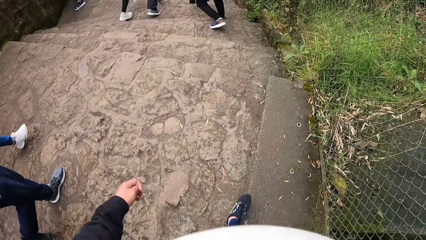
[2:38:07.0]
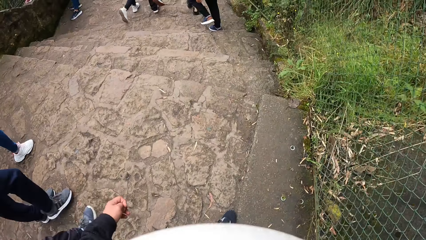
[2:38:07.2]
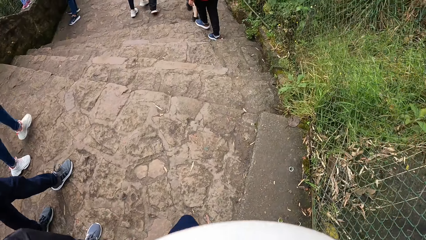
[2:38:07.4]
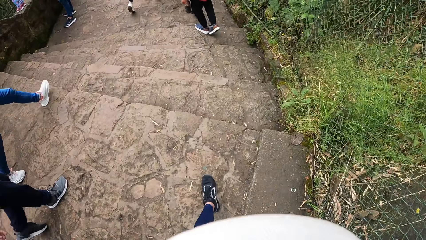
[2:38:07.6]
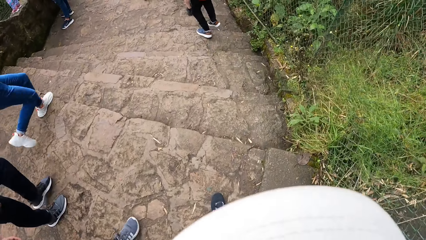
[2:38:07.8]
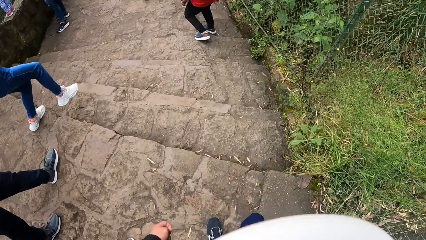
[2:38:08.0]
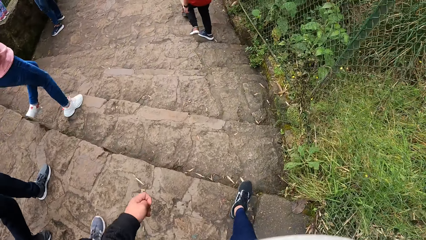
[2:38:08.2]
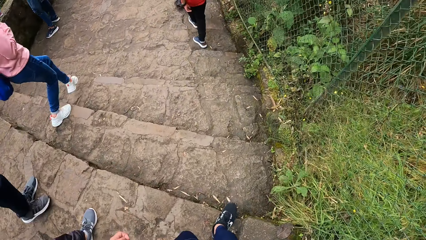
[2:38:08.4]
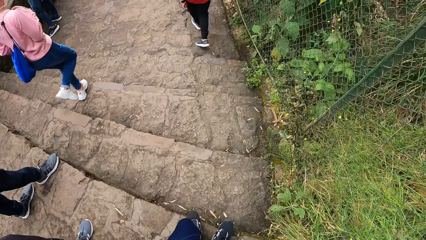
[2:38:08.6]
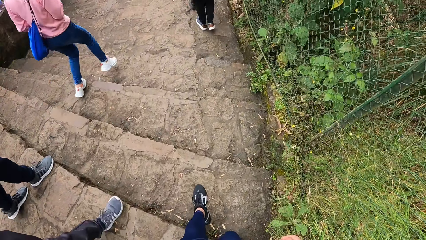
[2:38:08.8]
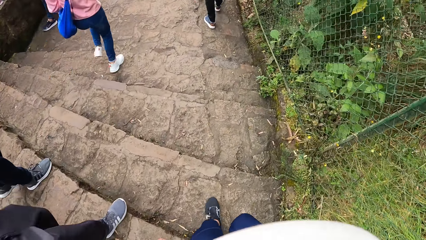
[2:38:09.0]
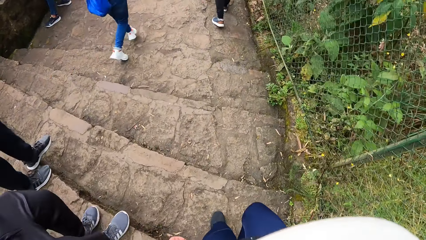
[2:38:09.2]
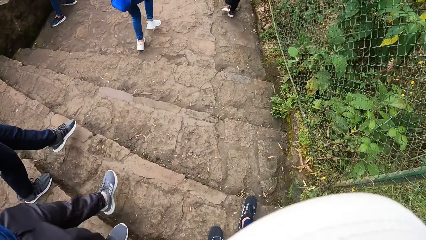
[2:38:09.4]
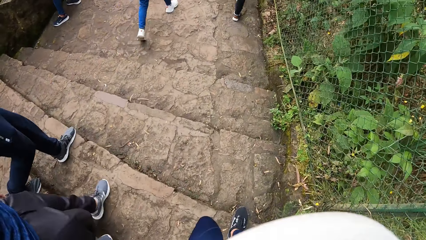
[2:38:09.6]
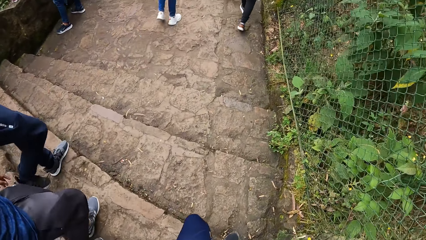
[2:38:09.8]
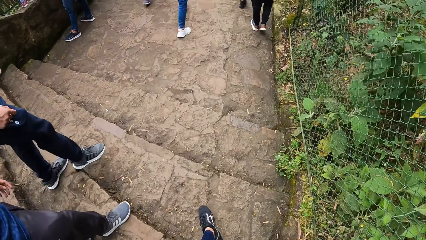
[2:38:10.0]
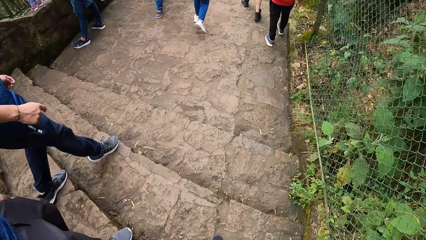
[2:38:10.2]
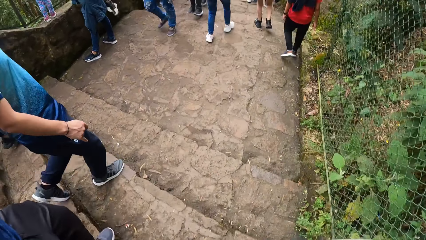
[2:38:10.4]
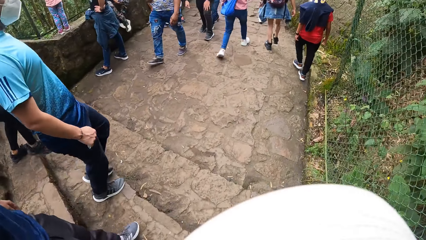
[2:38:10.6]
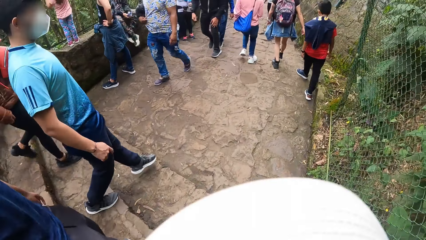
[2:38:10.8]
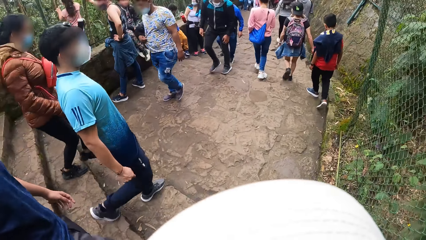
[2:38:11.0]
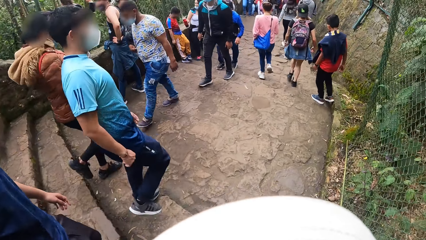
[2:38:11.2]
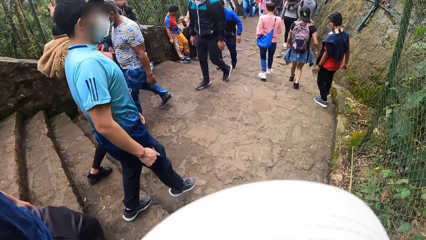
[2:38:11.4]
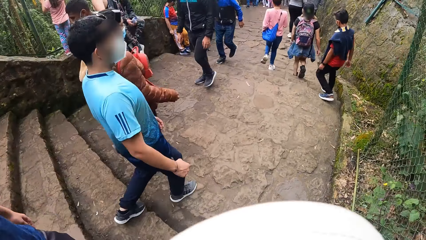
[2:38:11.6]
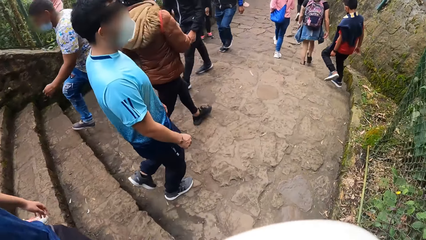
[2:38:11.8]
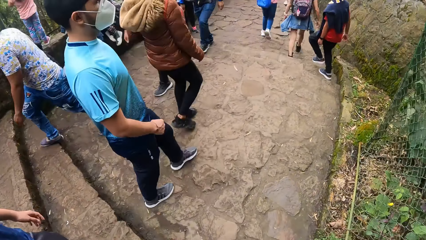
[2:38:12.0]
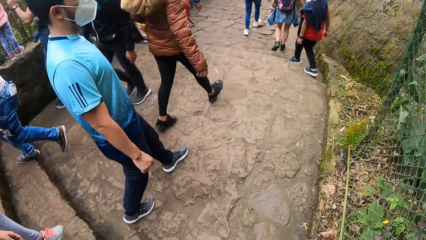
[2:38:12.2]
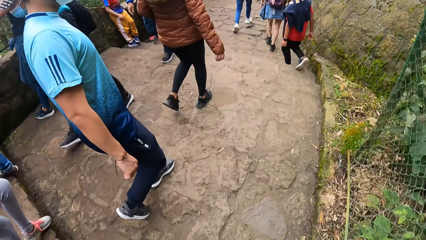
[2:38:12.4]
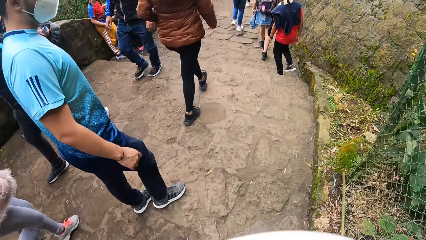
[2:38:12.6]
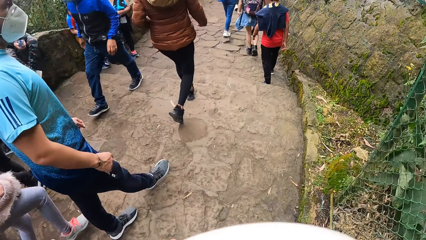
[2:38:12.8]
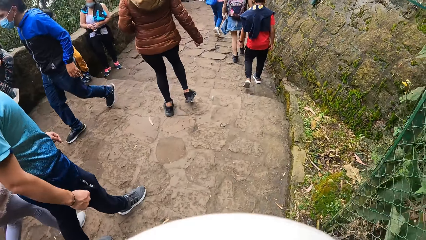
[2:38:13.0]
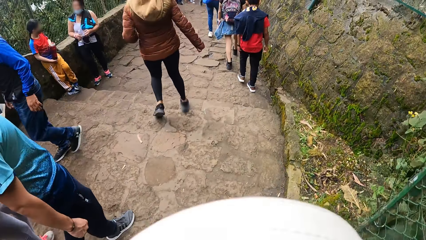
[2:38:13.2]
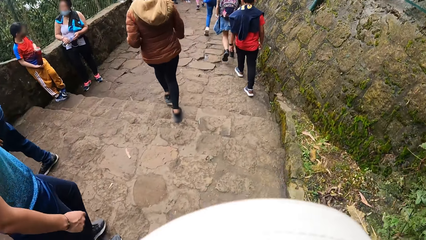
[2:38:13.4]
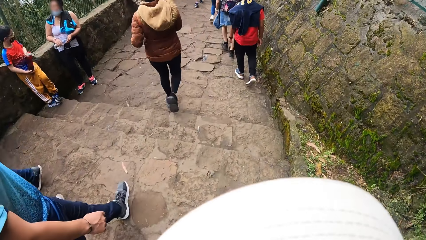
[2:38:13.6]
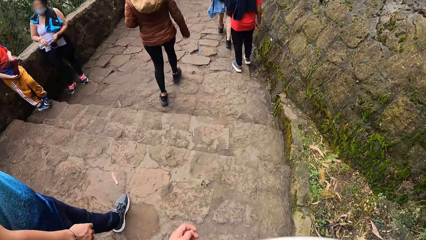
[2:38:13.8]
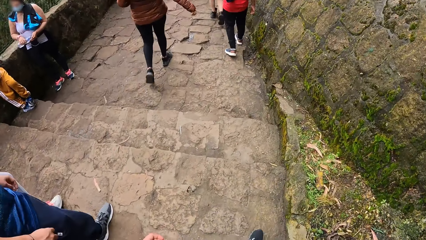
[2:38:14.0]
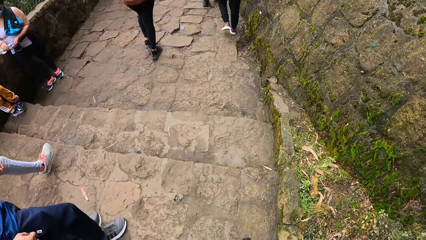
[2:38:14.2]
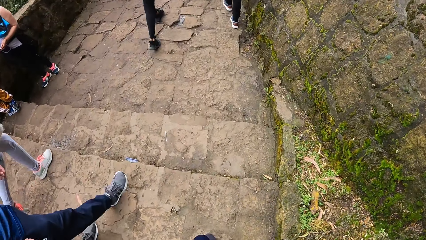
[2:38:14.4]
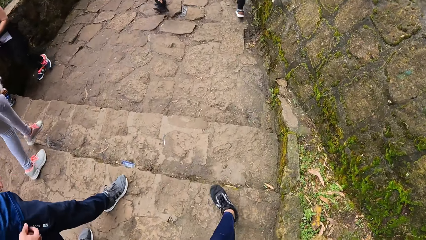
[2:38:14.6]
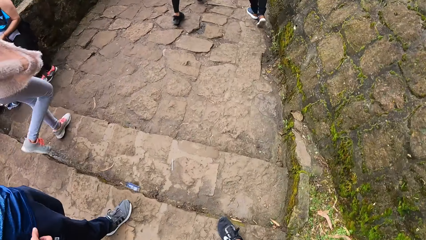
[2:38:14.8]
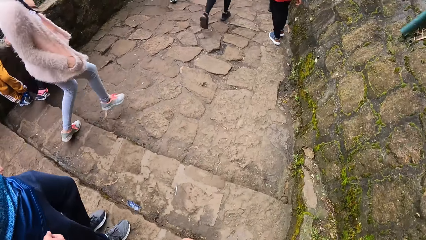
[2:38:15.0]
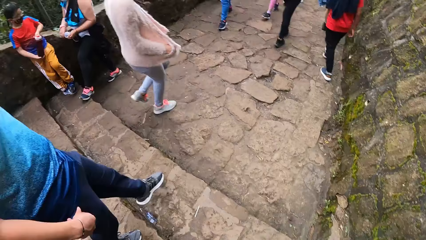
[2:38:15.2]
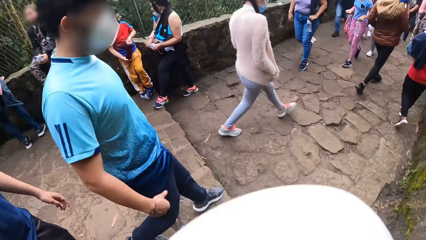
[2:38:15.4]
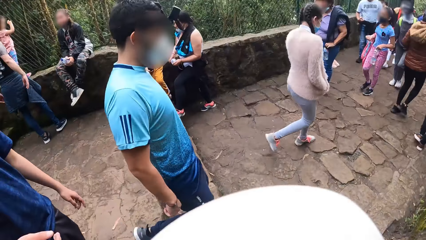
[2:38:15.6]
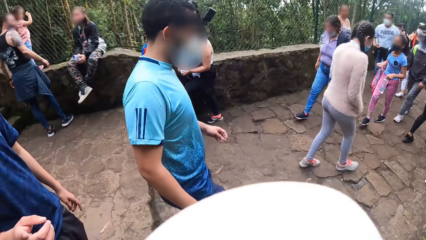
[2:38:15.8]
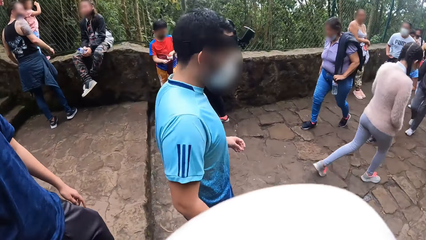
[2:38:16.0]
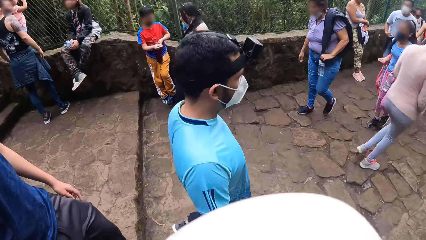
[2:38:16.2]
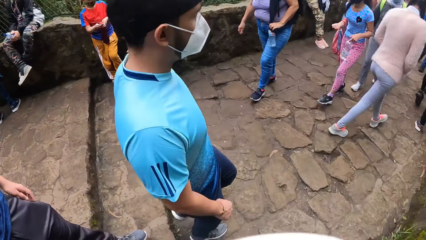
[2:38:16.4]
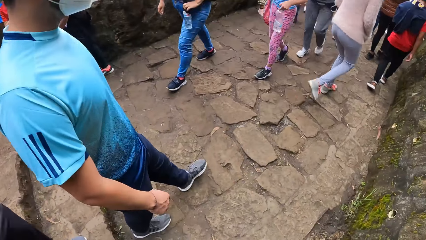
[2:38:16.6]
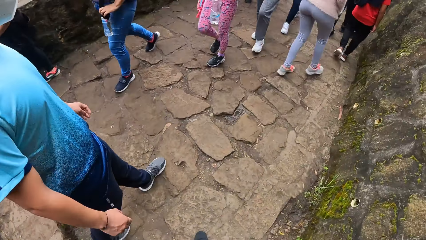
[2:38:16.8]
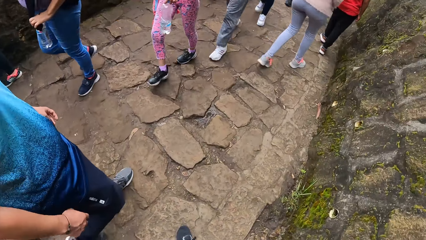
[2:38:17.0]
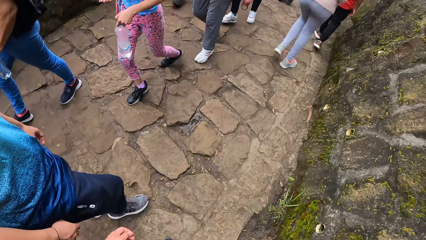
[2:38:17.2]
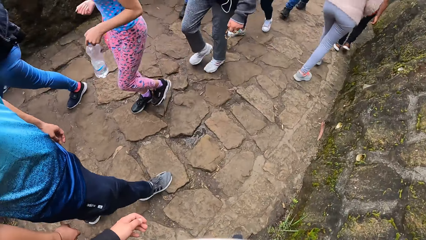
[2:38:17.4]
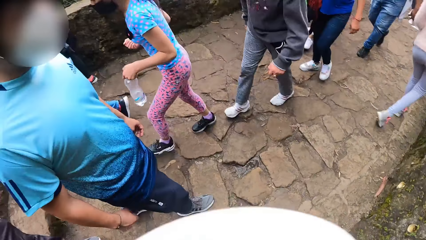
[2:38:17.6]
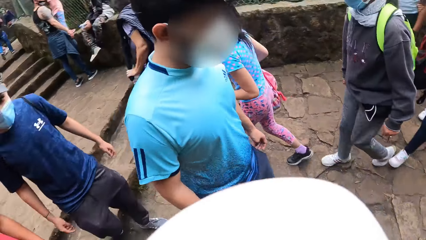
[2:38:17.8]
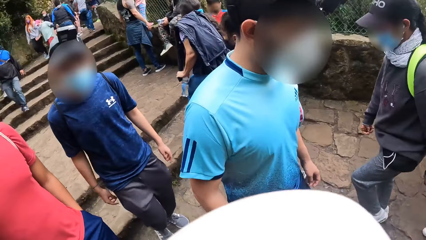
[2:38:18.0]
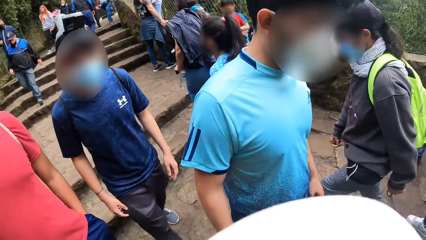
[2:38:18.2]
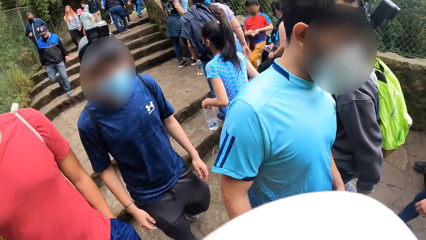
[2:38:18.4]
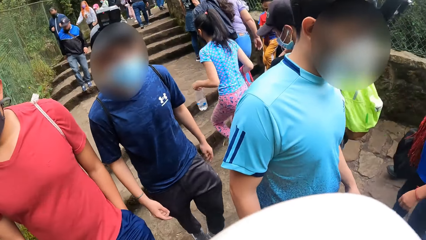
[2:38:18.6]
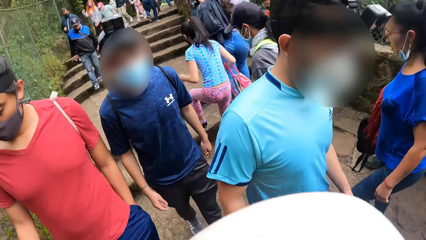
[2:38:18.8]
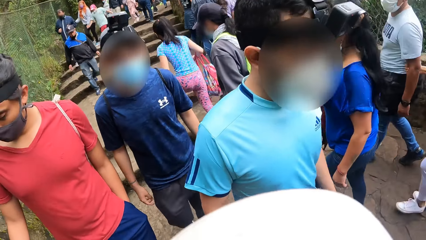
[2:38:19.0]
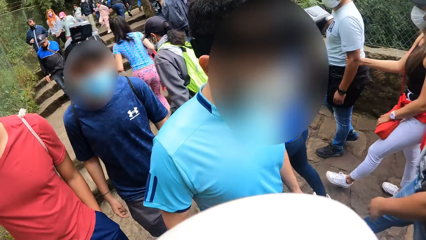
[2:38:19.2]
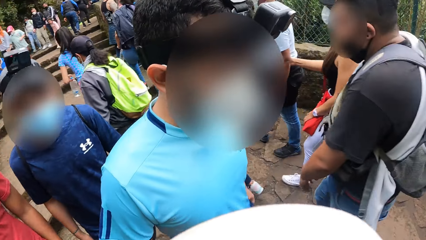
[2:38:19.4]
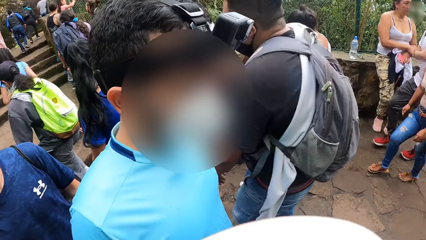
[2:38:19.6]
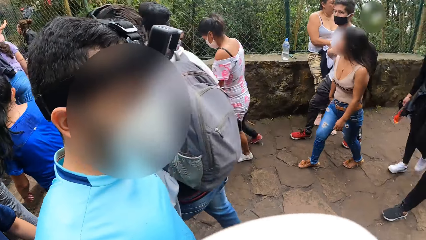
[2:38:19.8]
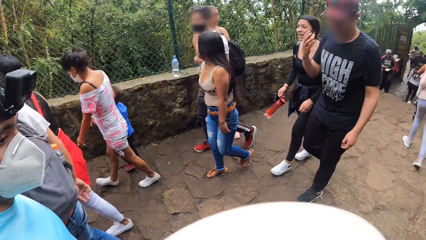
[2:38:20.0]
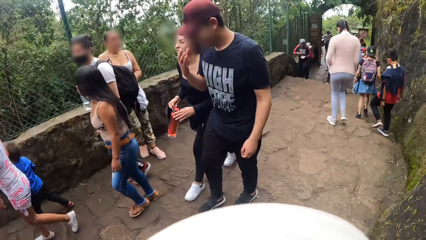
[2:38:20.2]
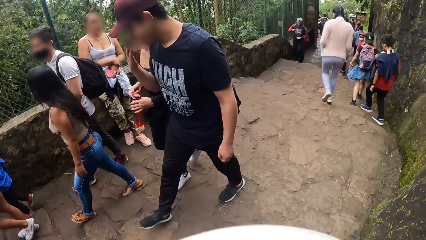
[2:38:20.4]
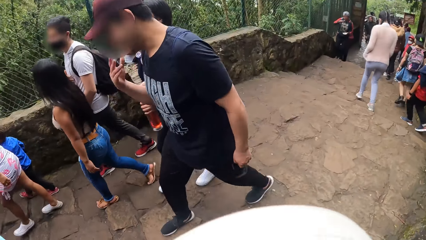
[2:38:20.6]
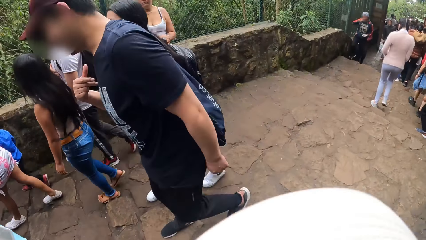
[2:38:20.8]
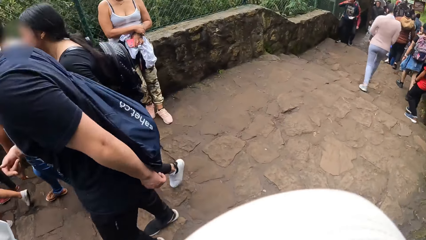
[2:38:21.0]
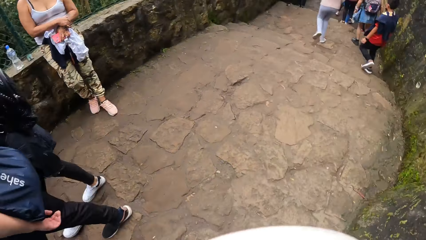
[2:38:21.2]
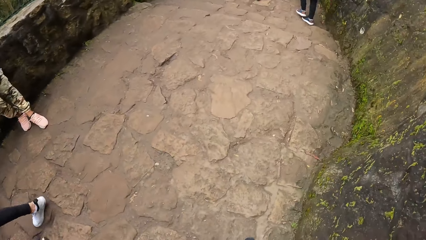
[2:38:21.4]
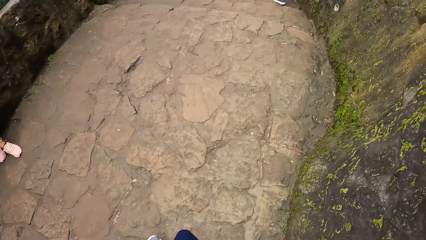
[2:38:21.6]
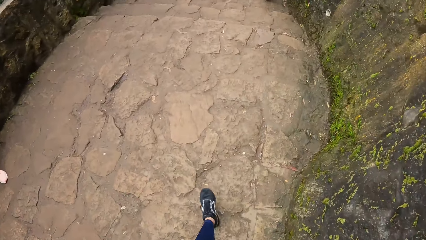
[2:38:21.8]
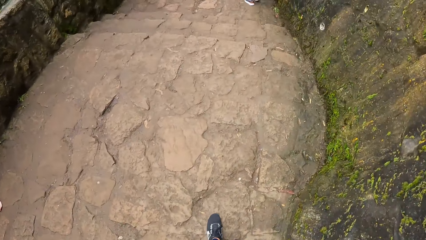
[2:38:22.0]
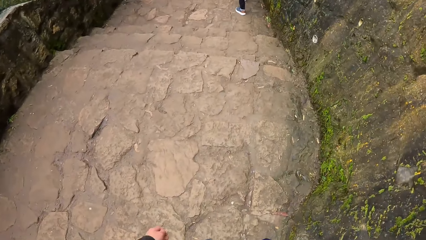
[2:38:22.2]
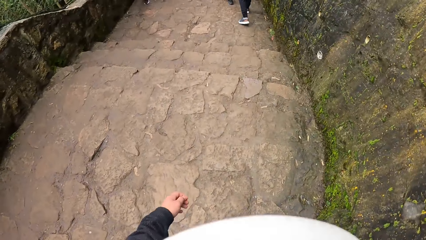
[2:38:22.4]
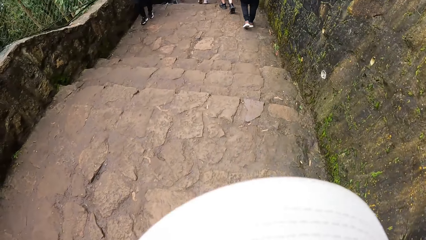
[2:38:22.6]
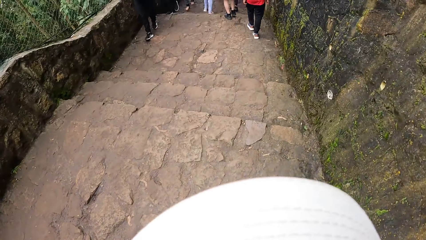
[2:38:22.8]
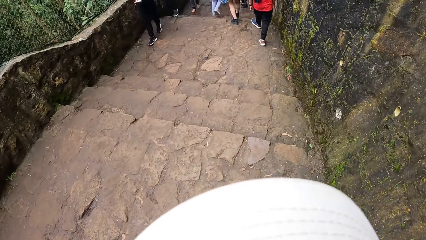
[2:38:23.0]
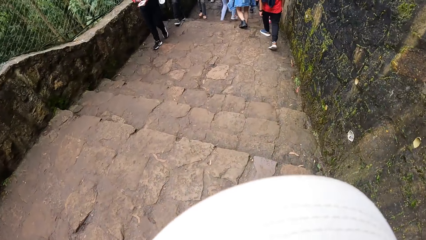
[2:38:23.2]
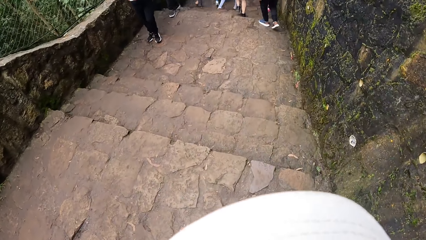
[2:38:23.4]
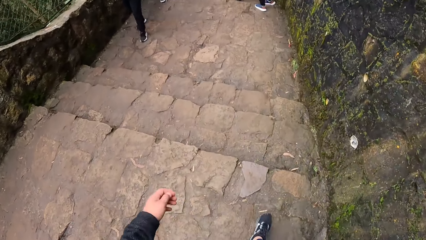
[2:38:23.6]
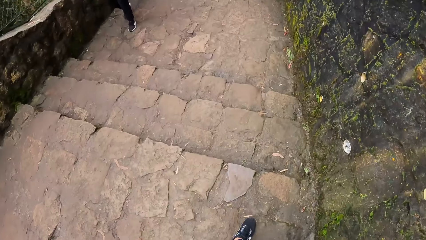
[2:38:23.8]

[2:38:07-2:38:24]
The camera wearer swings the left hand. They swing the left hand and walk. They swing the right hand and walk. They swing the left hand and walk. They look aside and walk. They look aside and walk. They swing the left hand and walk.
